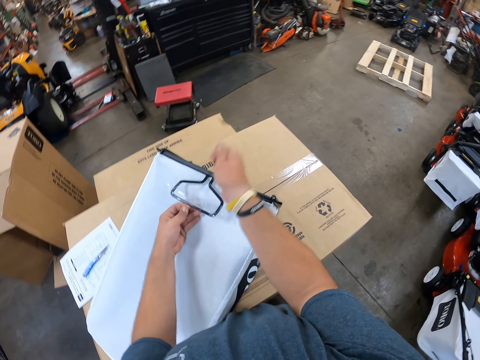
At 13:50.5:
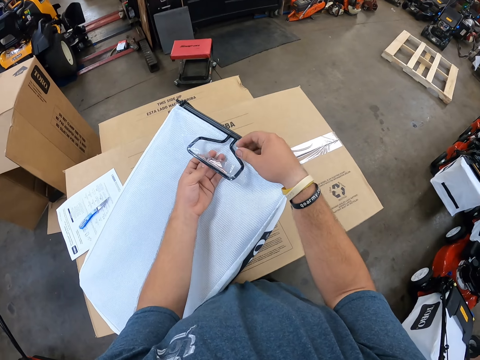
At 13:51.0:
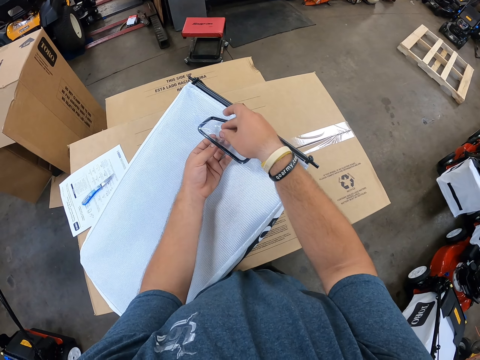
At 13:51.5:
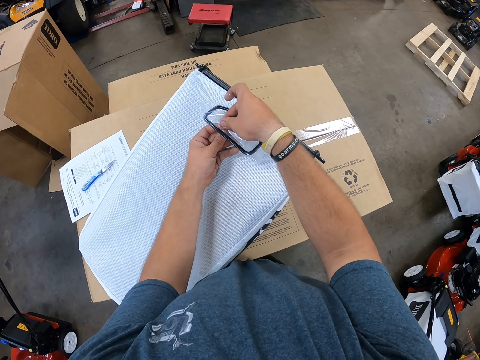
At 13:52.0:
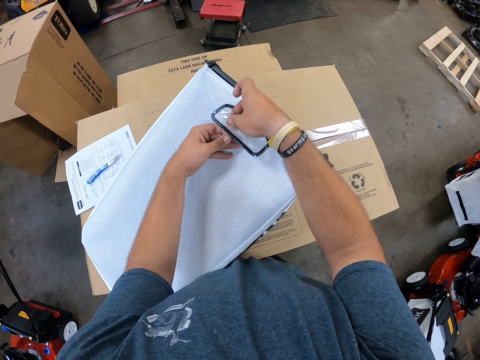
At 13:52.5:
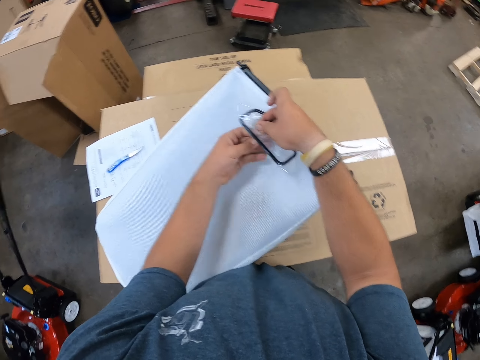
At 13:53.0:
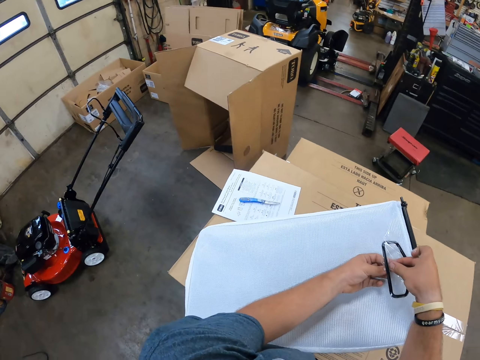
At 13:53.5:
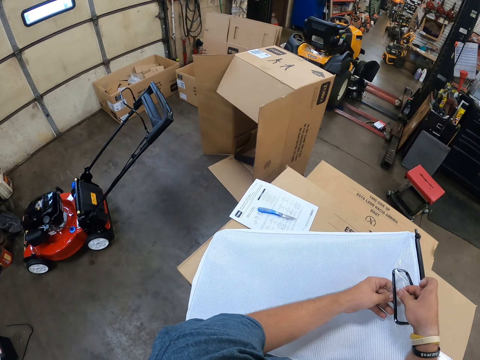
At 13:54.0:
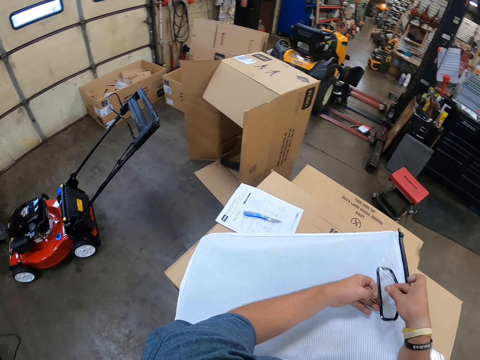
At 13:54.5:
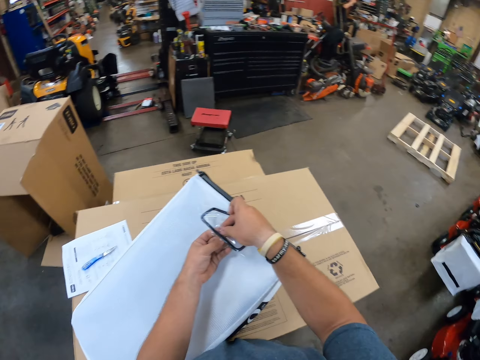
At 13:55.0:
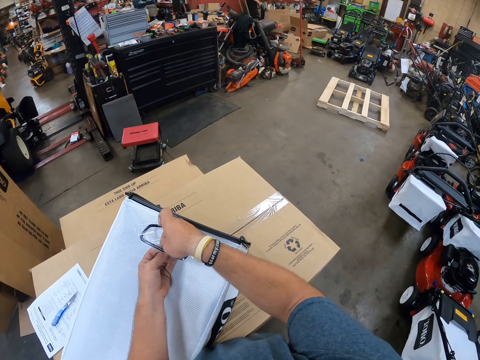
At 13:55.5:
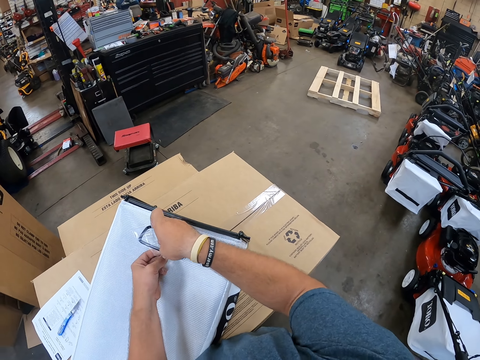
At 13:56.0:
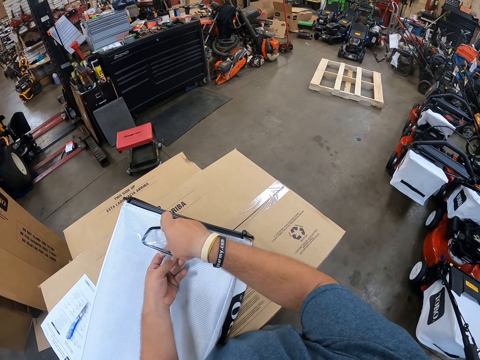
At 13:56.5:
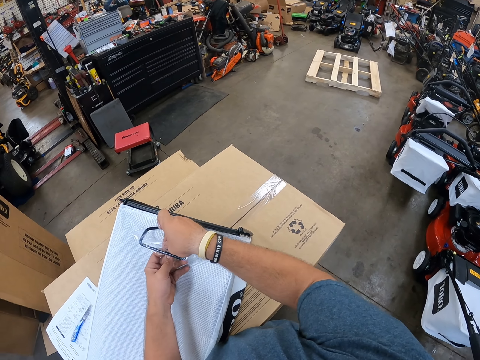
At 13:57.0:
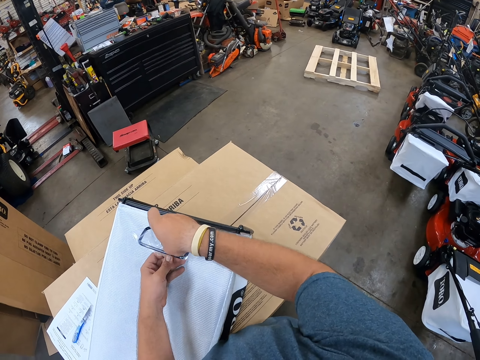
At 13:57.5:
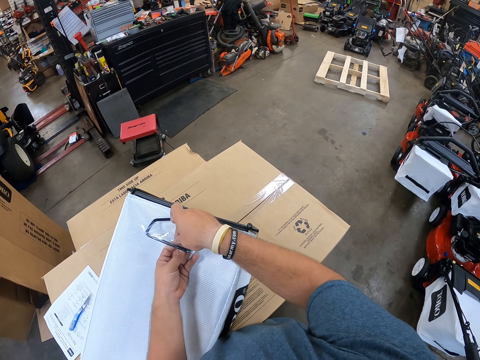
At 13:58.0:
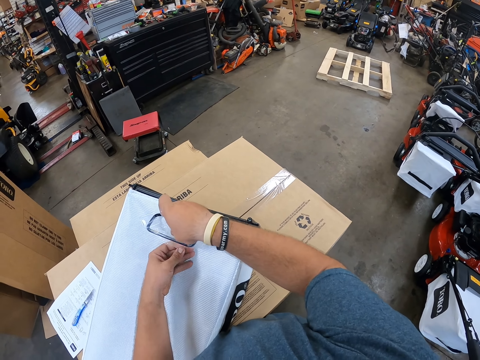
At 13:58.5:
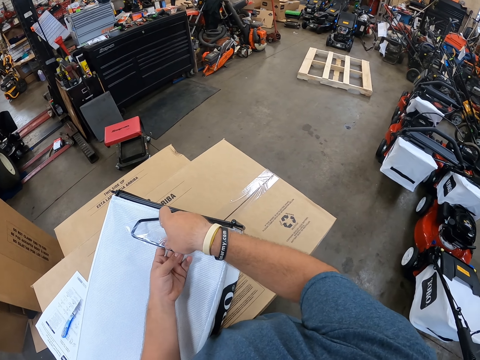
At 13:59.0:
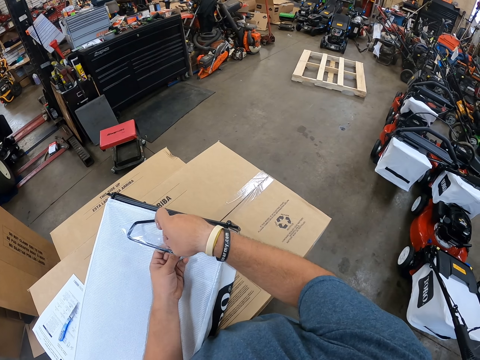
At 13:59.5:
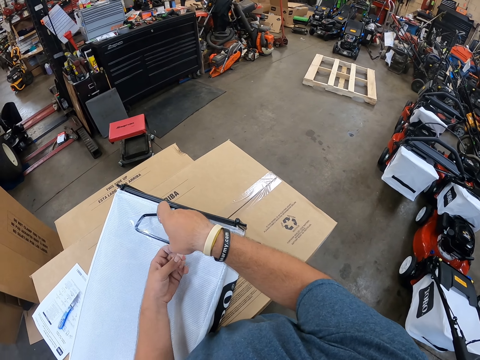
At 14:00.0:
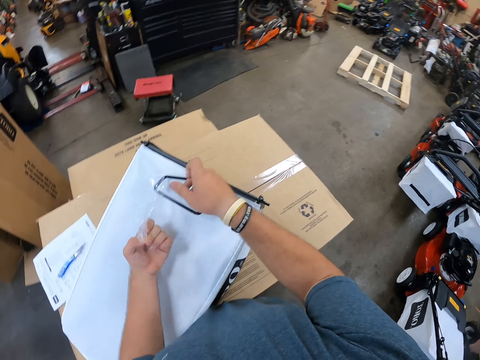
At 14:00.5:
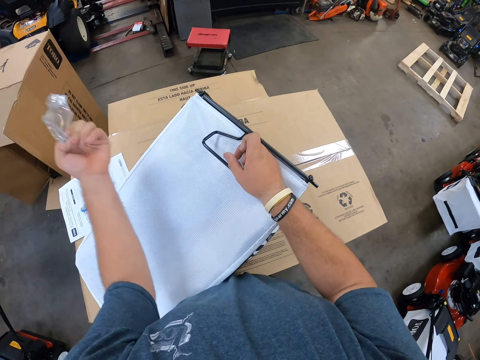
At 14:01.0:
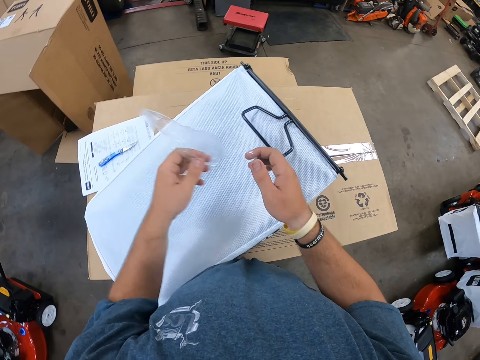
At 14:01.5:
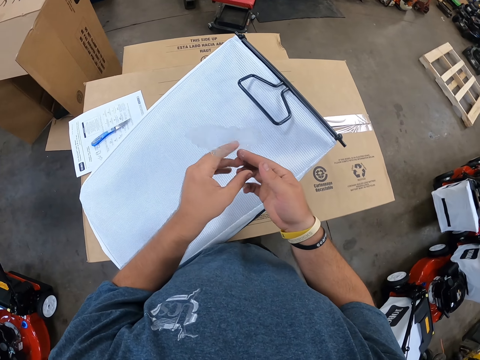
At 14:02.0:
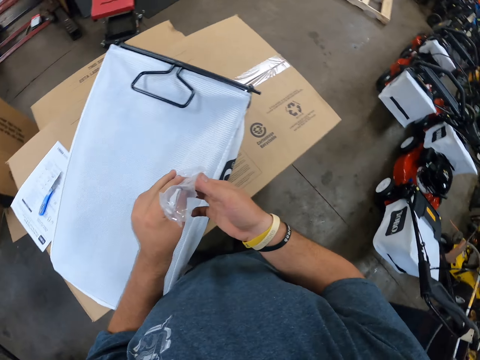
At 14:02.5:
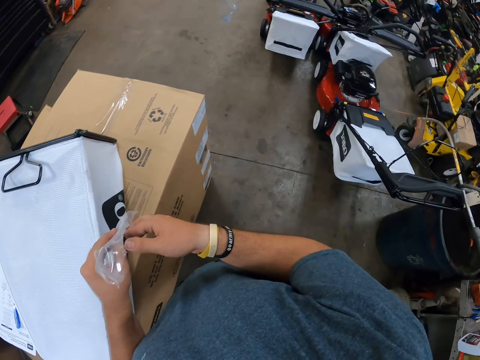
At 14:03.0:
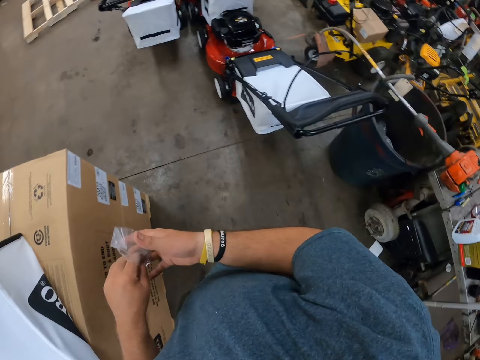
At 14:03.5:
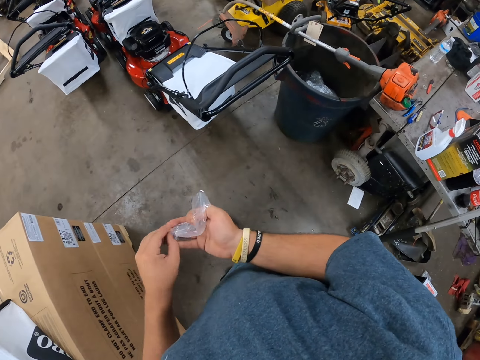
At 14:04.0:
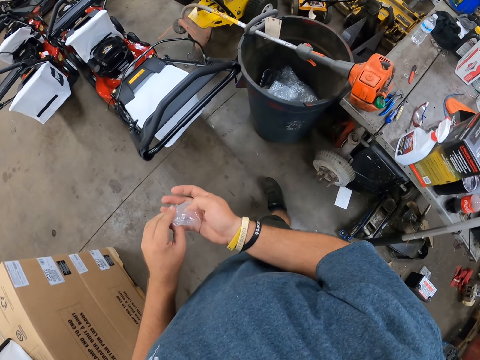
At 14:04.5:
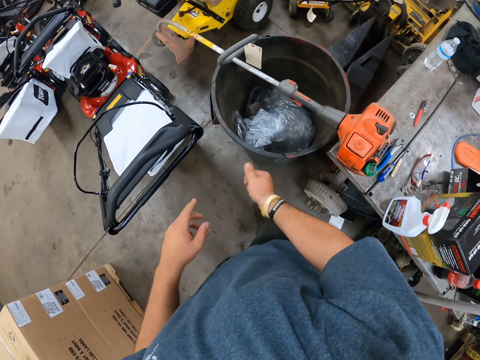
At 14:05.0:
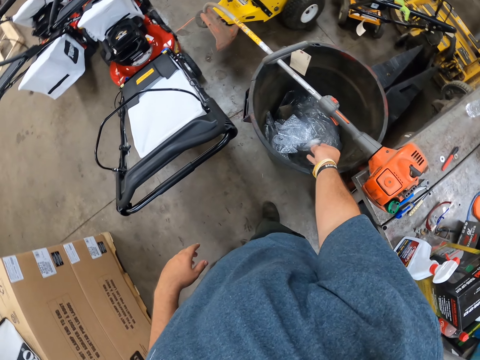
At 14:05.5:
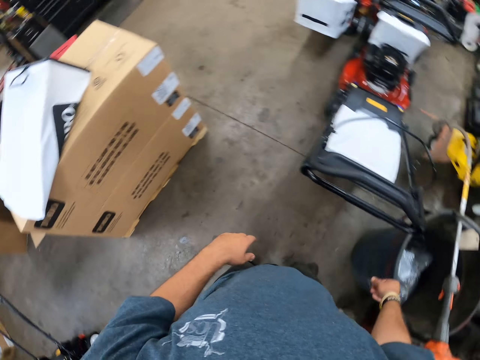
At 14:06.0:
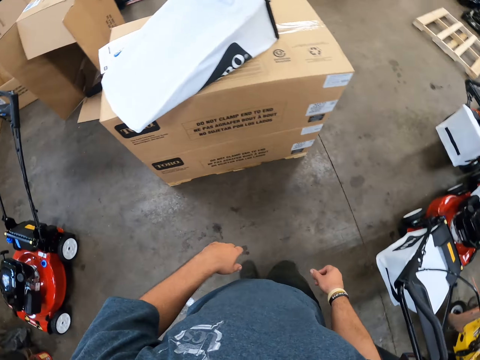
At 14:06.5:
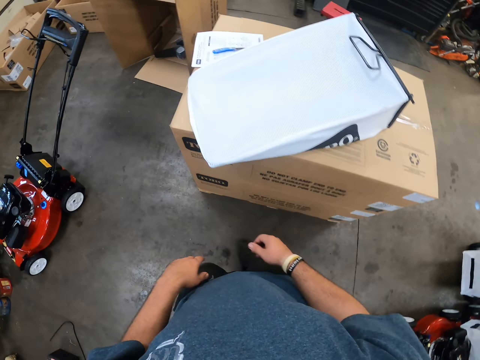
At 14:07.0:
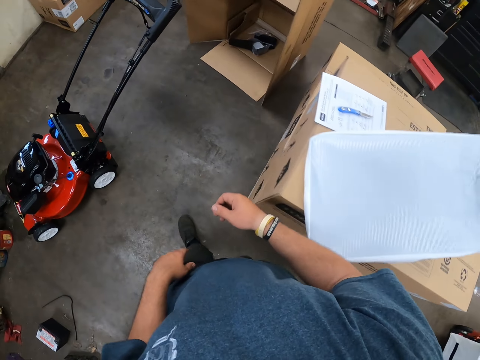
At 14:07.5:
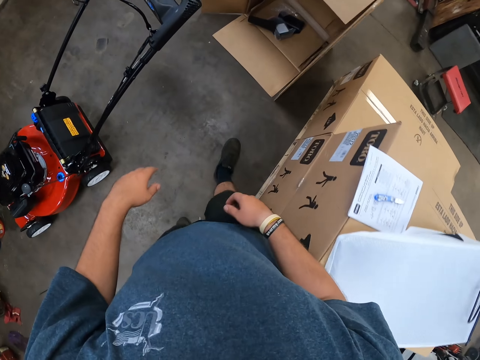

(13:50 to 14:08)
The camera wearer unwraps the wrap paper. They unwrap the wrap paper again. They look around. They unwrap the wrap paper. They remove the sticker on the basket handle. They hold the wrap paper. They walk around. They throw the wrap paper inside the dustbin. They walk around.

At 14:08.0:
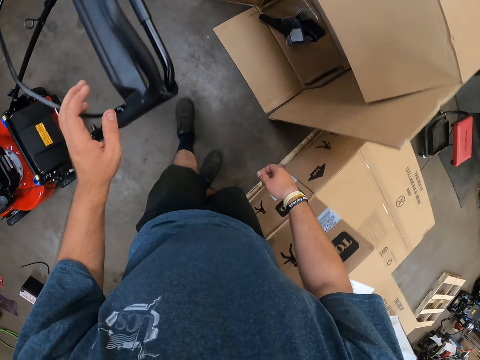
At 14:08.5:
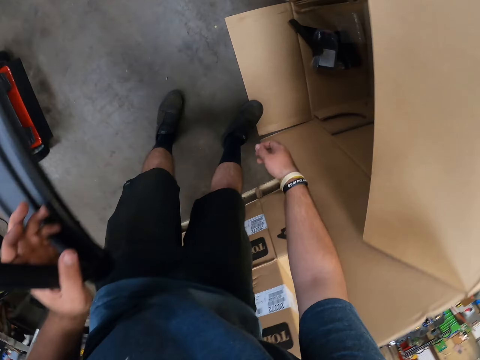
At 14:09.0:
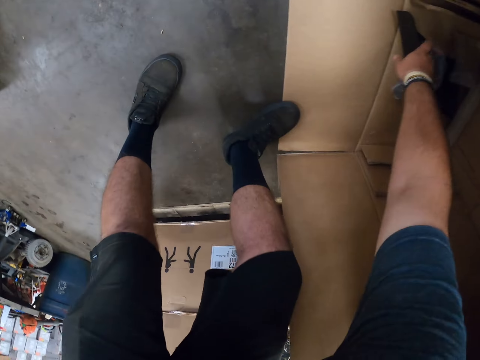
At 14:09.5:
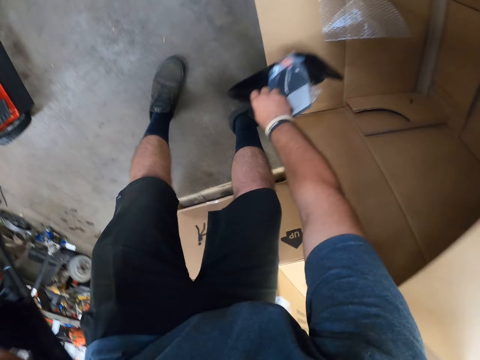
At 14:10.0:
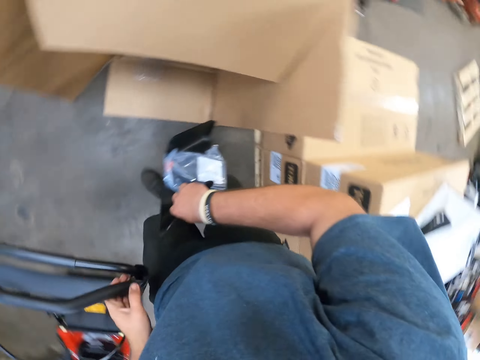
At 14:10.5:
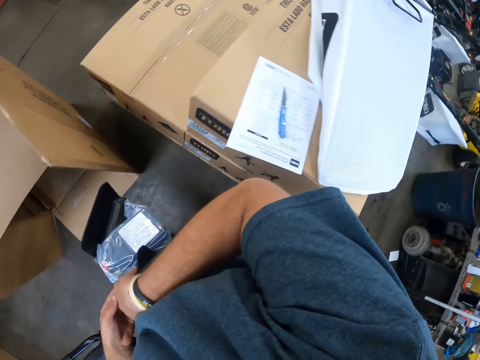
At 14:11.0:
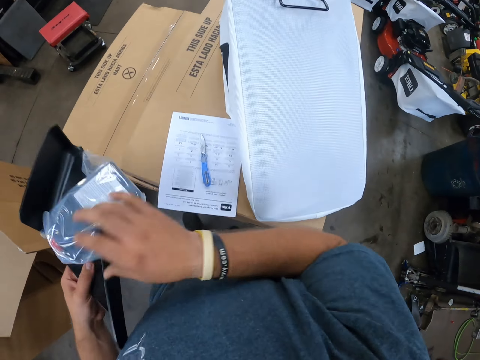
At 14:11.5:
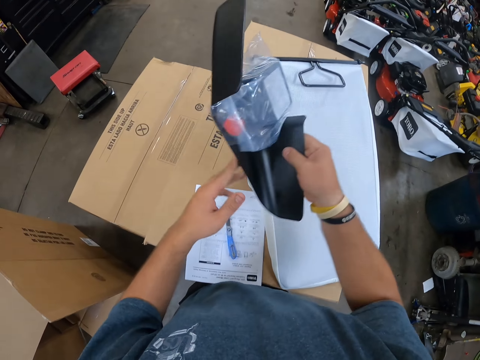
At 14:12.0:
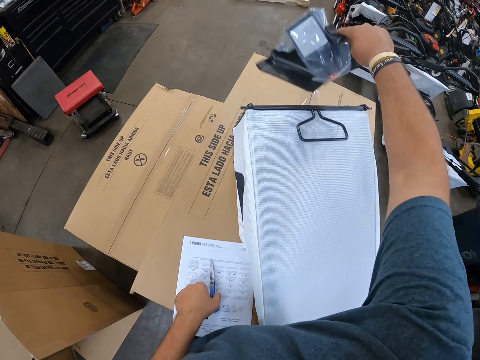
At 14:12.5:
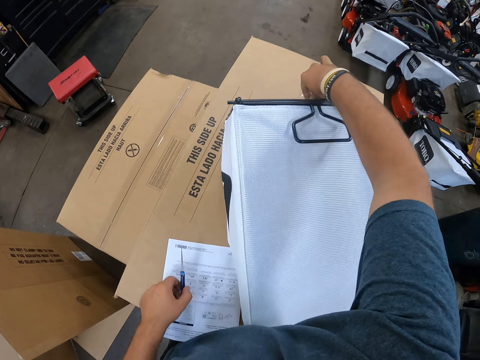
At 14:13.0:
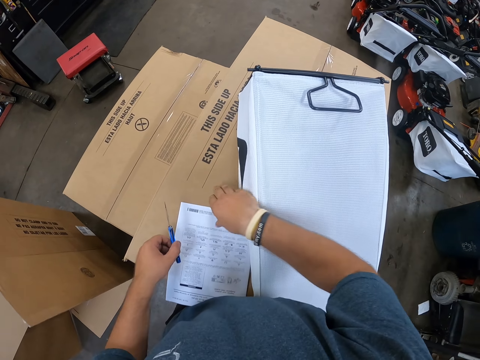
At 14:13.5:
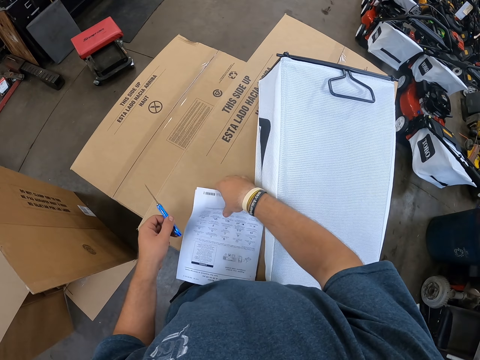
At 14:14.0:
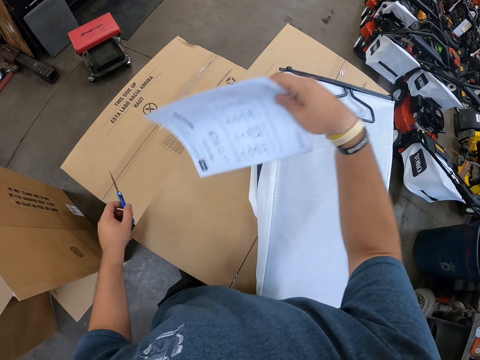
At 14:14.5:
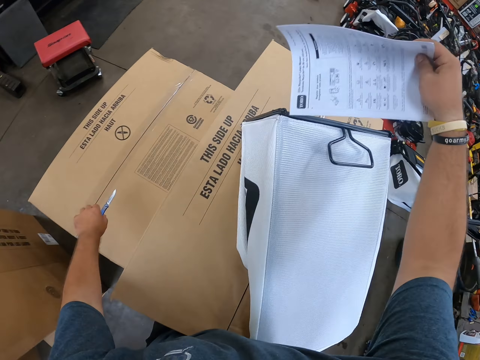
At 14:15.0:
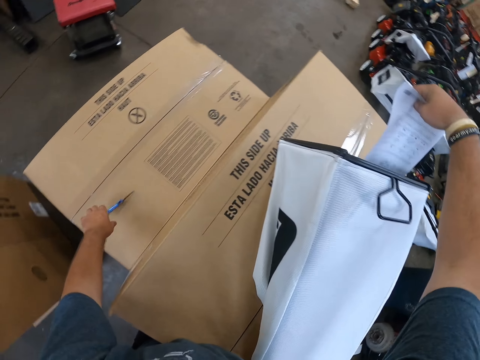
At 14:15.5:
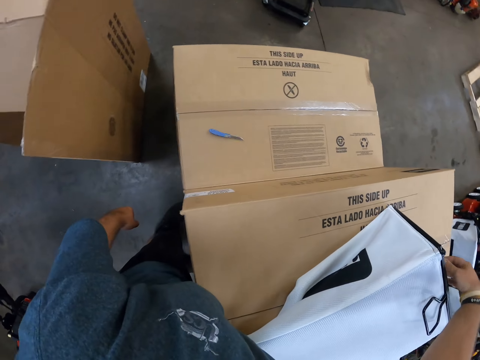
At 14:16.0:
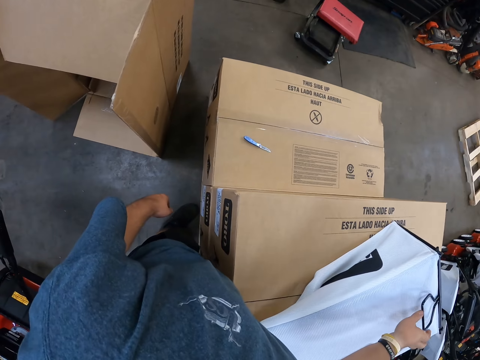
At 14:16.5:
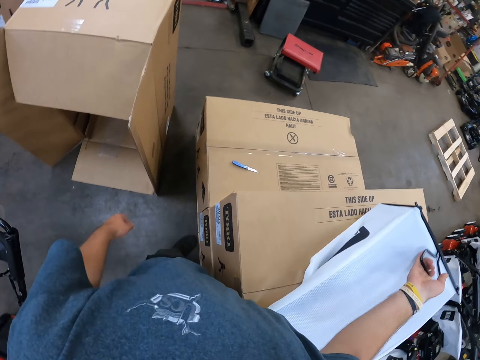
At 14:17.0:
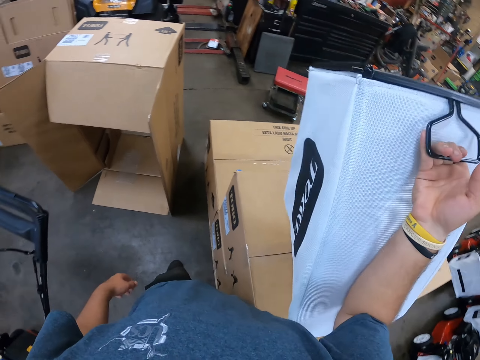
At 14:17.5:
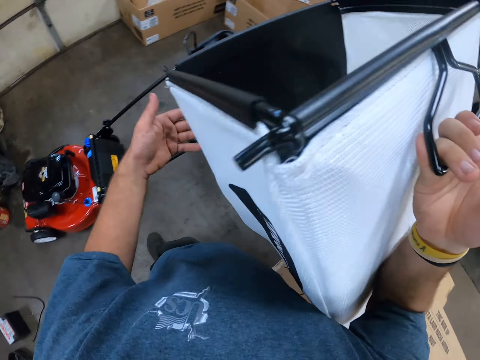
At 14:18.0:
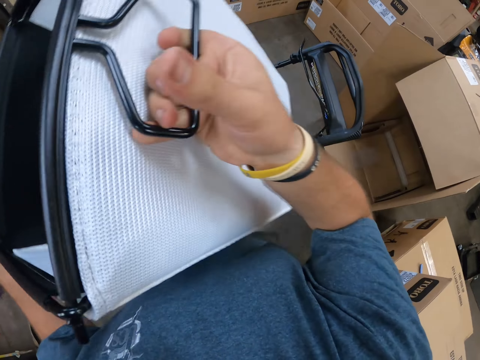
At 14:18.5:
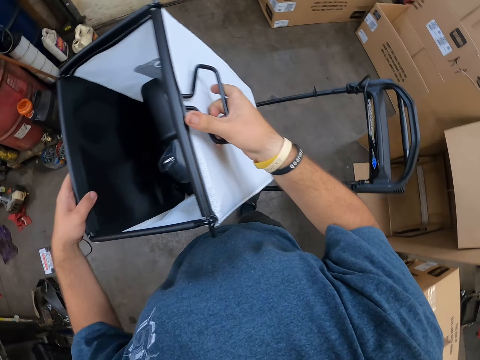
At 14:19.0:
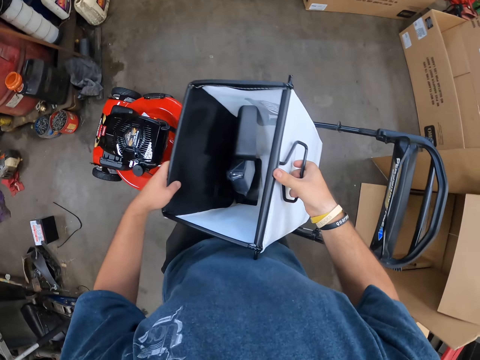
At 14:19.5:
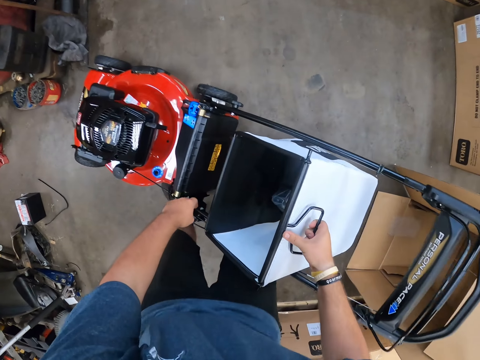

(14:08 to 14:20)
The camera wearer holds the lawn mower handle. They pick a polythene bag in the box. They pick scissors or a pocket knife on a paper. They put the polythene bag inside the basket. They pick paper on a box. They hold the pocket knife and hold the paper. They drop the scissors on a box. They place the papers inside the lawn mower basket. They lift the lawn mower basket from a box. They hold the basket with both hands.
